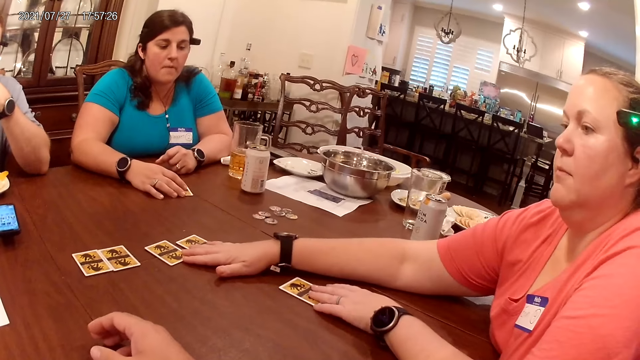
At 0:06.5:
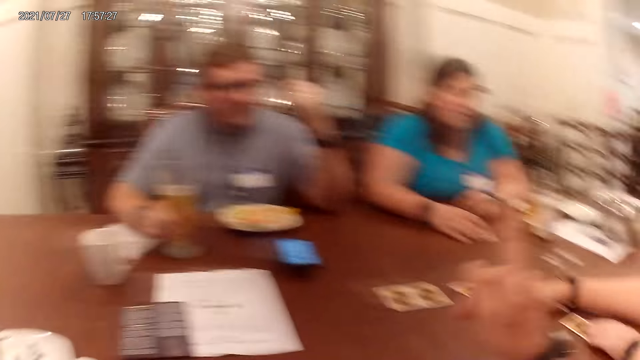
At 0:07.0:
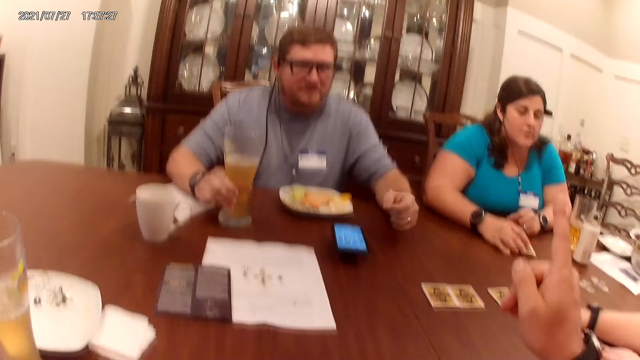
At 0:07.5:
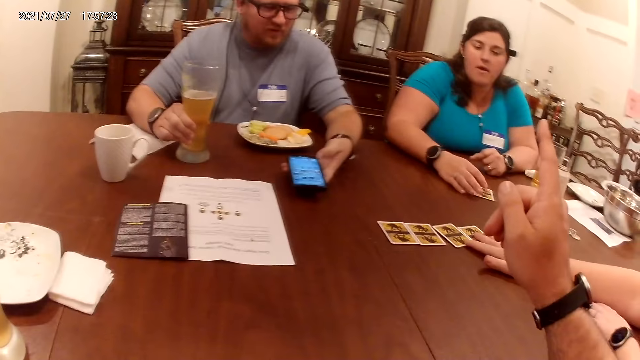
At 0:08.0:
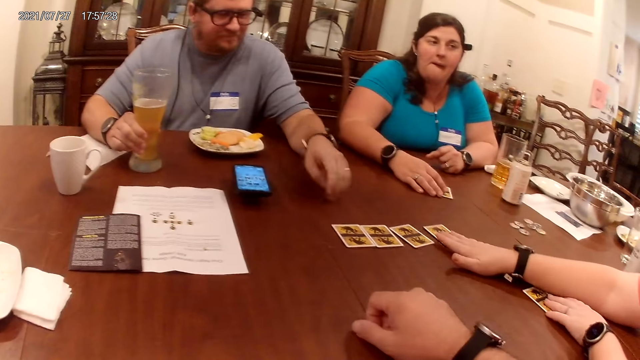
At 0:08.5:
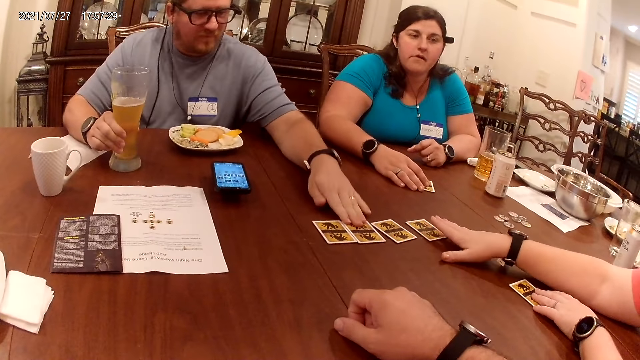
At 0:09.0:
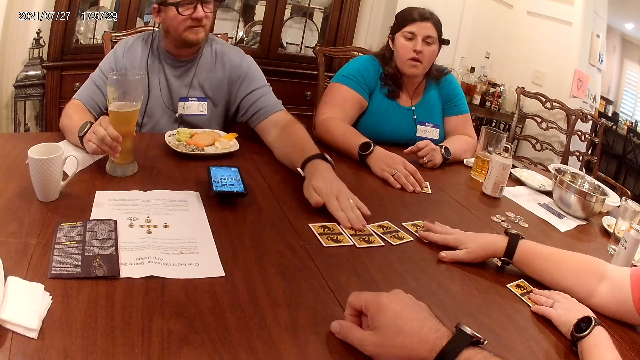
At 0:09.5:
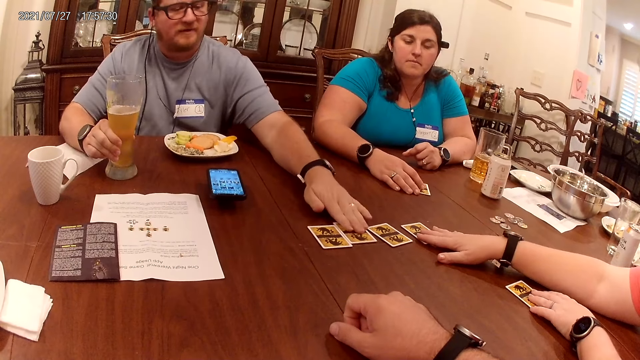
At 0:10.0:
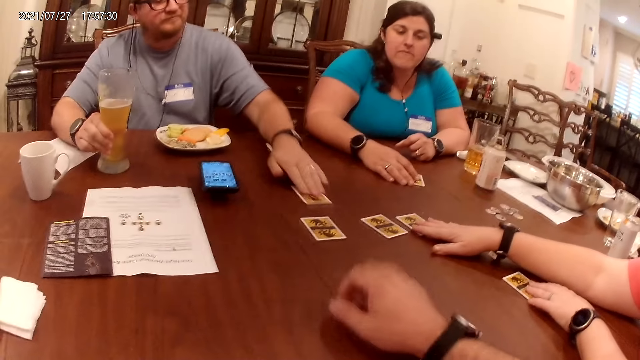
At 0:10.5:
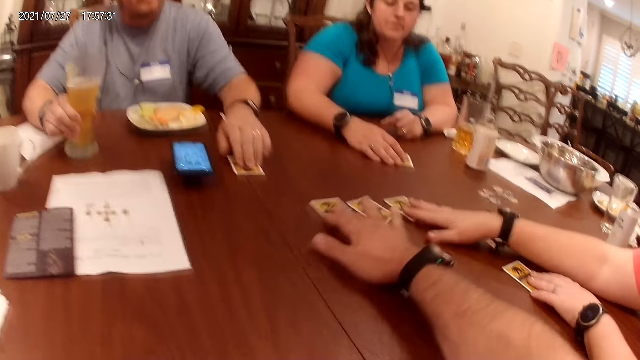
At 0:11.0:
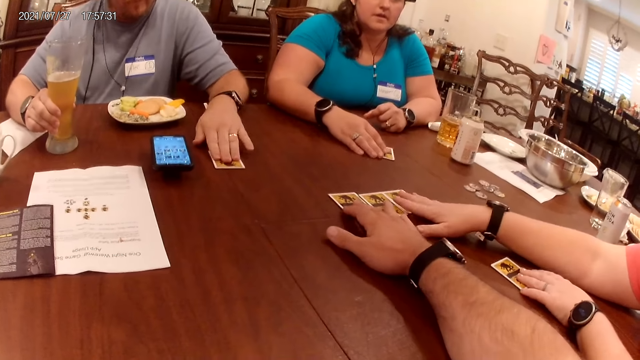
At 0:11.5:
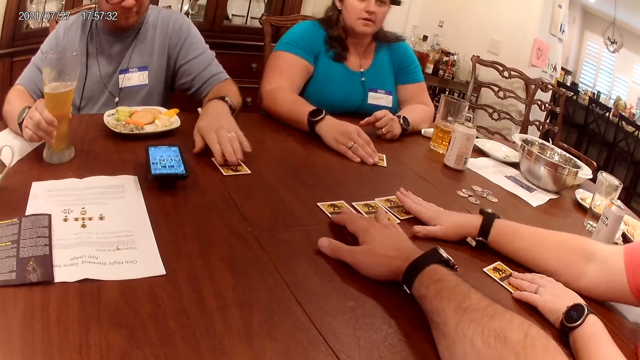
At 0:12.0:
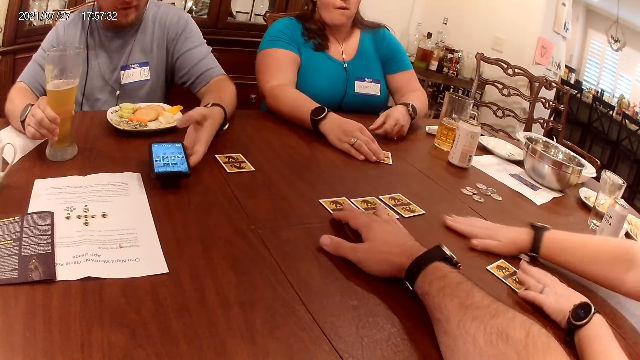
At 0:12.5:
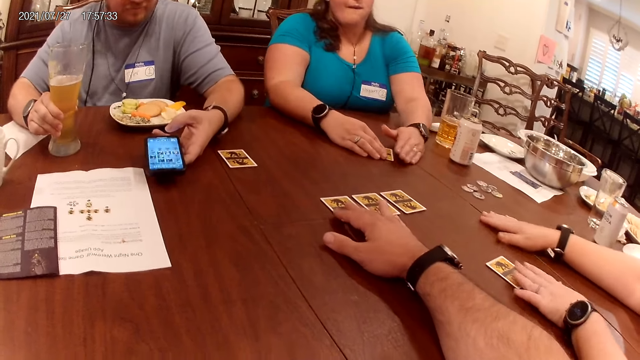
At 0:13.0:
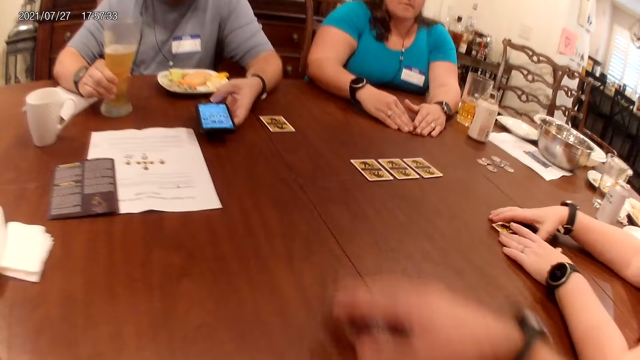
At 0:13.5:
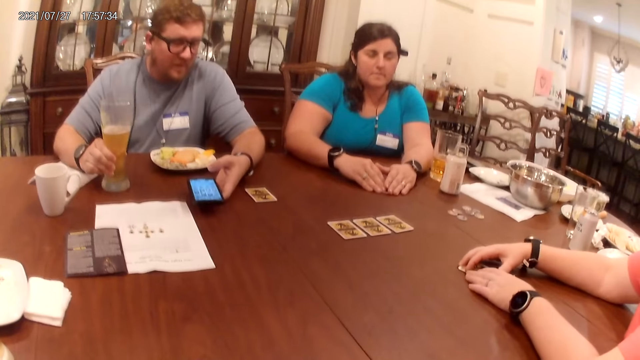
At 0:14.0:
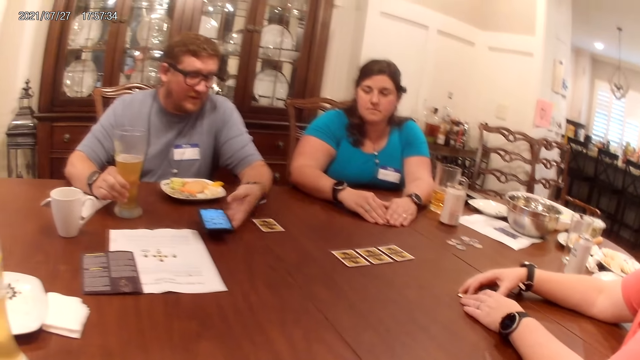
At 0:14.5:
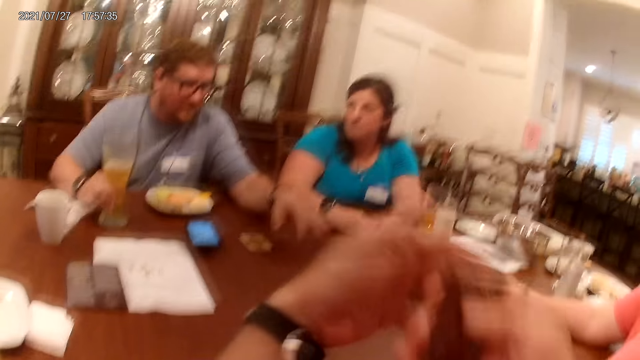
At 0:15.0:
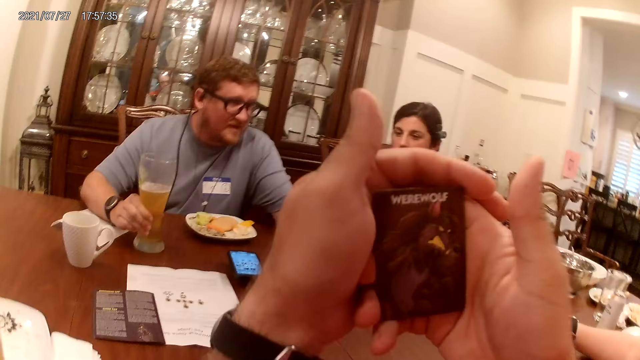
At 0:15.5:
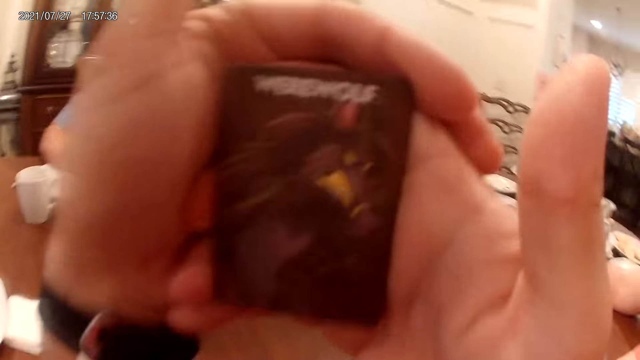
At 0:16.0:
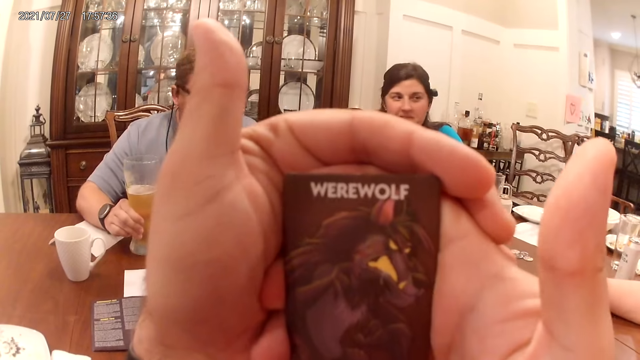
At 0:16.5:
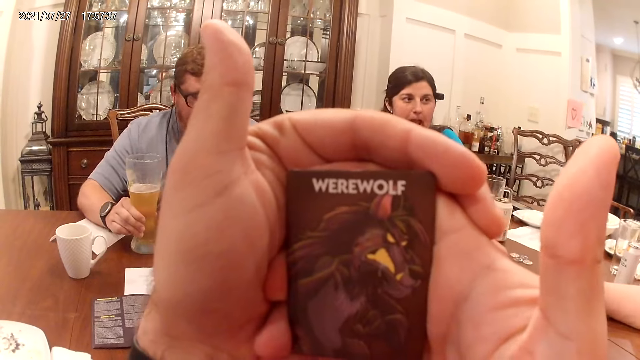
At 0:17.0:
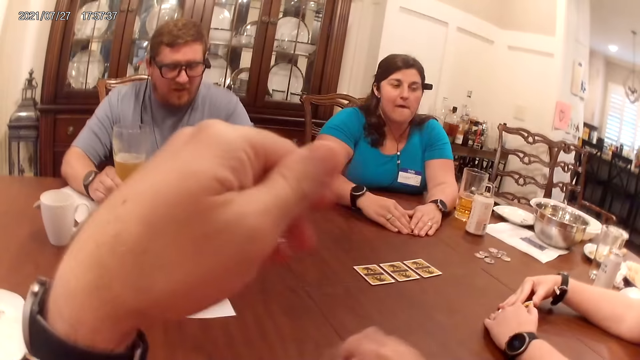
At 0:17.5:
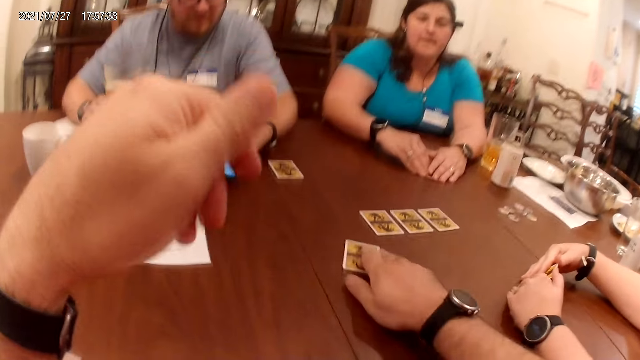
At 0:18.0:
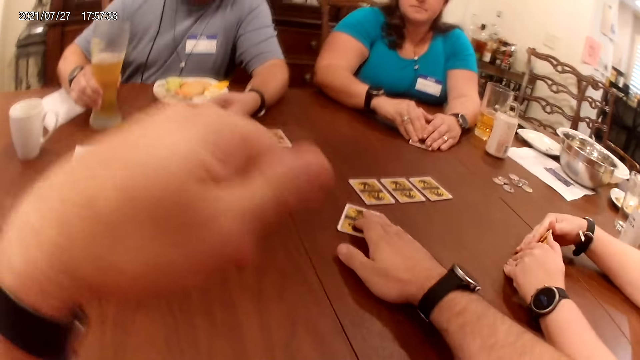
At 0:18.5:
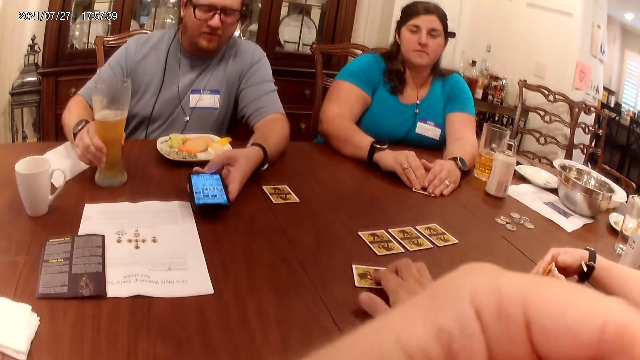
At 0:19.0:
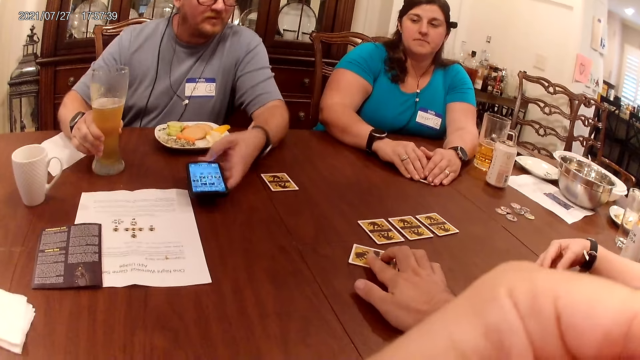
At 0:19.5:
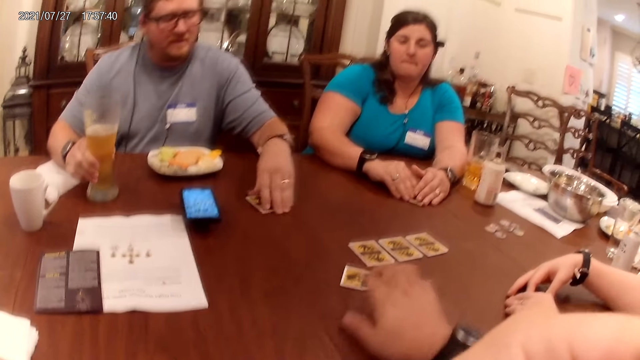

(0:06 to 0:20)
The camera wearer speaks to a man, a woman, and another woman at a table. The man holds a phone with his left hand. The camera wearer points the finger. The man removes his left hand from the phone. The other woman speaks to the man, the first woman, and the camera wearer at the table. The camera wearer lowers the right hand. The man adjusts the position of a card on the table with his left hand. The camera wearer places the right hand on the table. He looks around. He adjusts the position of a card on the table with his right hand. He touches the playing card. The man speaks to the first woman, the other woman, and the camera wearer at the table. The other woman removes her right hand from the card on the table. The man holds the phone with his left hand. The camera wearer removes his right hand from the card on the table. He raises a card with both hands. He moves the card closer to the face. The other woman speaks to the man, the first woman, and the camera wearer at the table. The camera wearer lowers the hands with the card and drops the card on the table with his right hand. The man speaks to the first woman, the other woman, and the camera wearer at the table. The camera wearer pushes the card on the table with the right hand. The man operates the phone with his left hand.

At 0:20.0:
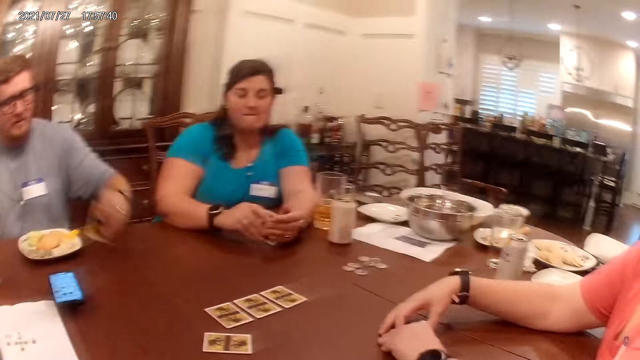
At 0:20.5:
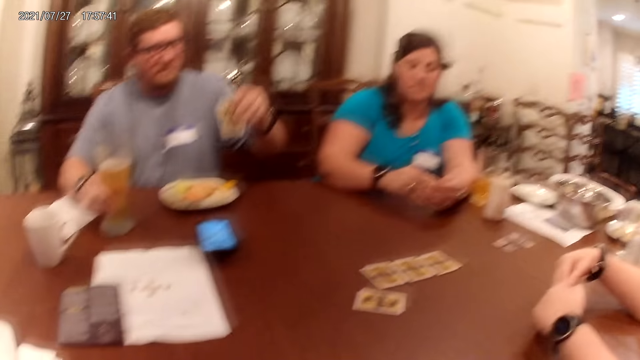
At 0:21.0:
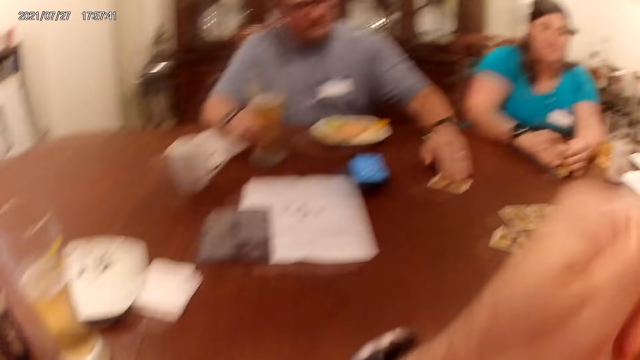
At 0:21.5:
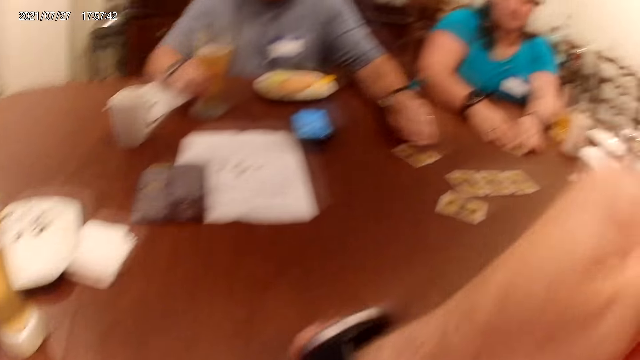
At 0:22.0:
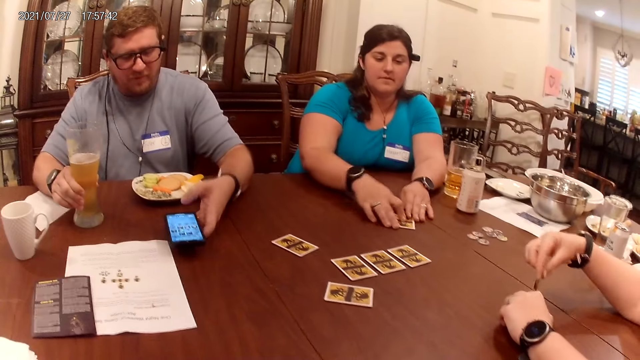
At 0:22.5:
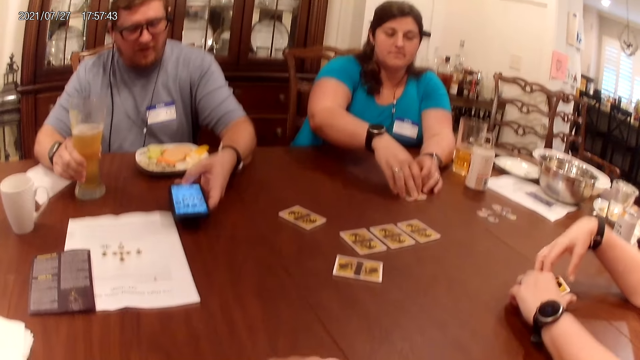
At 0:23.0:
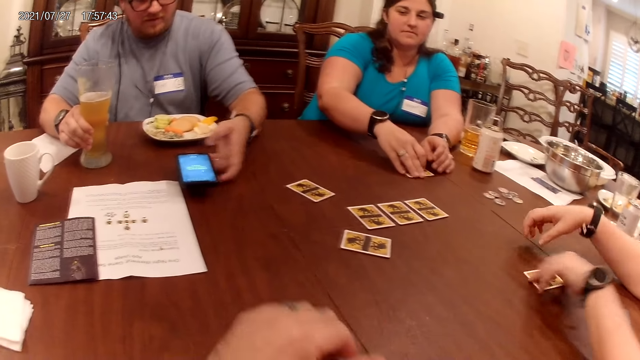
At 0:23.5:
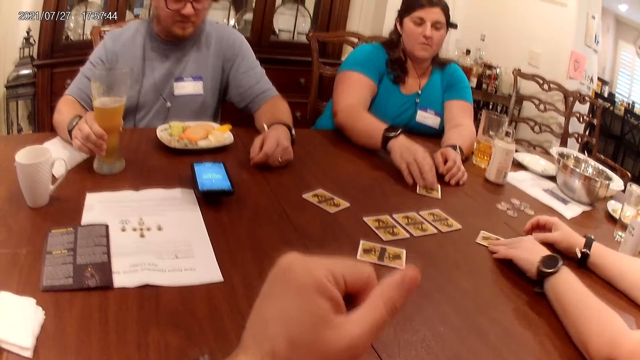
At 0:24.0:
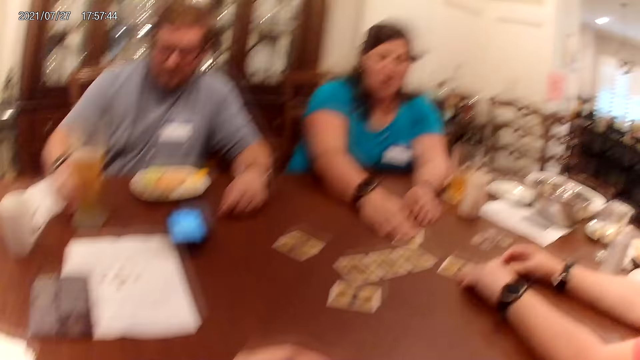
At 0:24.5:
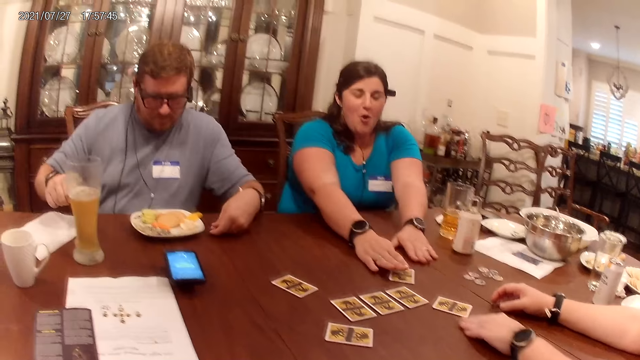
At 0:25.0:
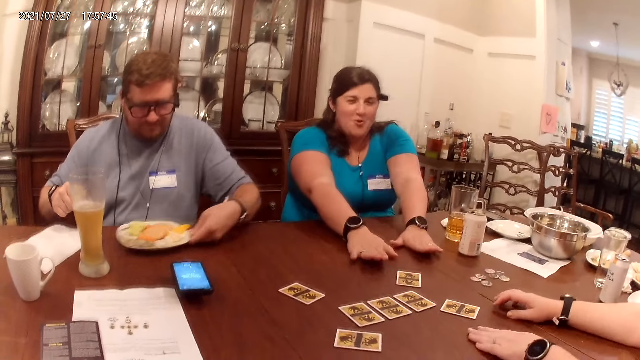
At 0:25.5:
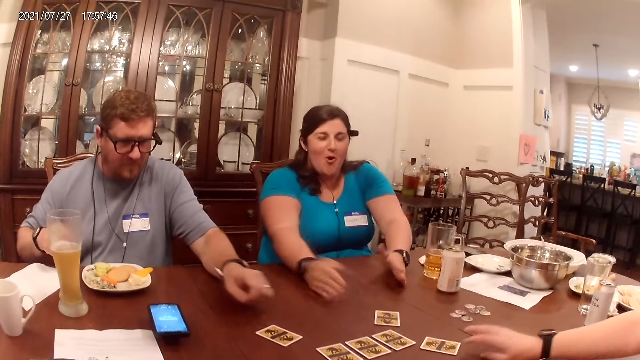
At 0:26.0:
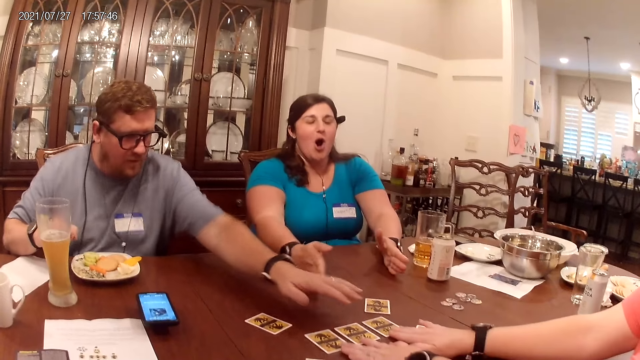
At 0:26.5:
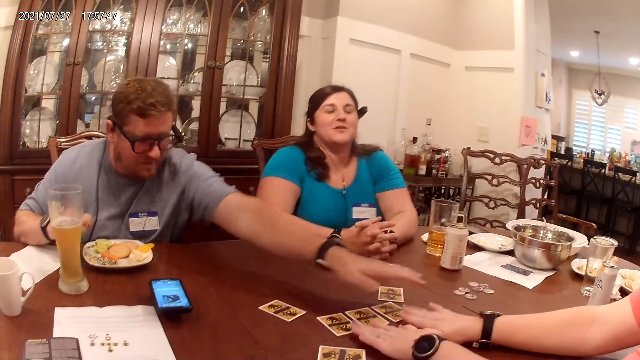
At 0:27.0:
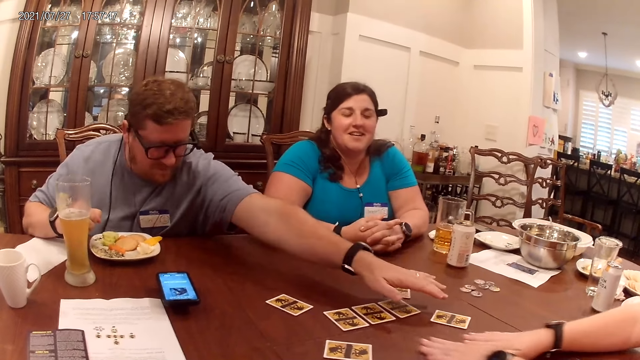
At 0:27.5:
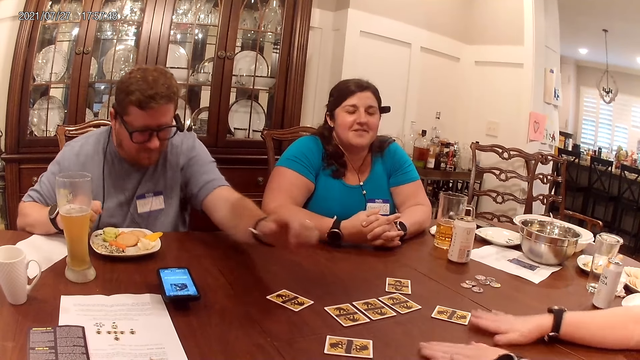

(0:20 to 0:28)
A man takes the card from the table with his left hand. The camera wearer takes off the hand from the card. They look around. The man drops the card on the table with his left hand. The camera wearer raises the hand. A woman adjusts the position of a card with her right hand. Another woman adjusts the position of the card with her right hand. The man removes his right hand from a glass cup. The camera wearer looks around. The first woman speaks to the man, the other woman, and the camera wearer at the table. The man adjusts the position of a plate on the table with his left hand. The camera wearer interacts with the man, the first woman, and the other woman. The man stretches his left hand. The camera wearer looks around.
